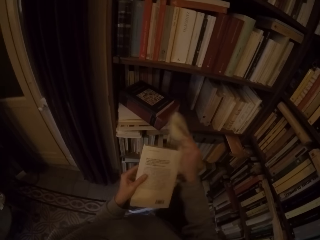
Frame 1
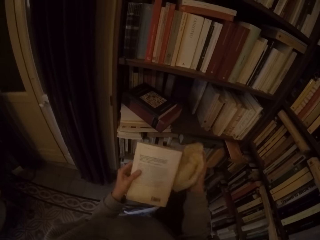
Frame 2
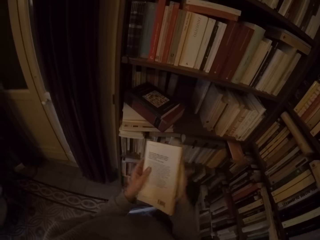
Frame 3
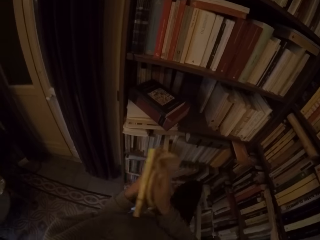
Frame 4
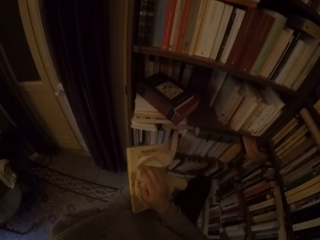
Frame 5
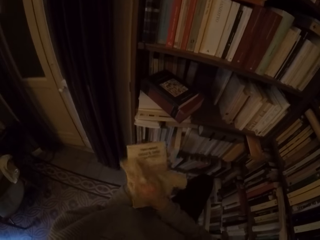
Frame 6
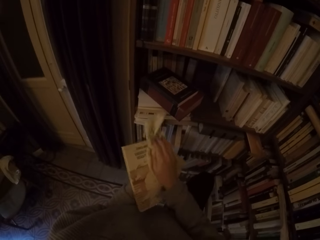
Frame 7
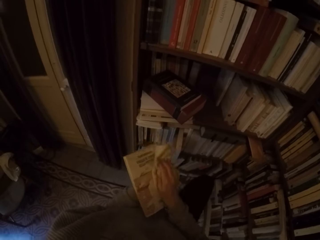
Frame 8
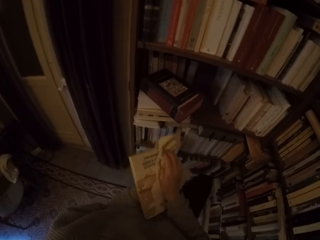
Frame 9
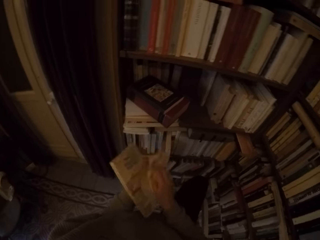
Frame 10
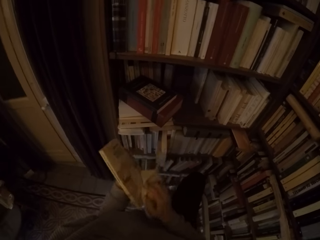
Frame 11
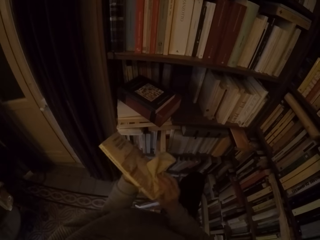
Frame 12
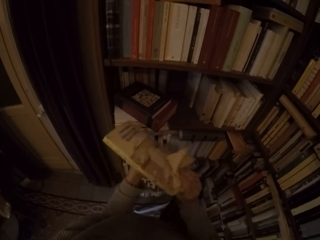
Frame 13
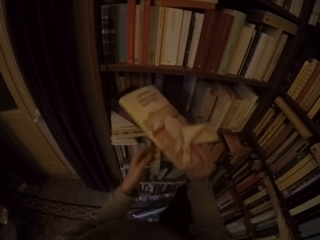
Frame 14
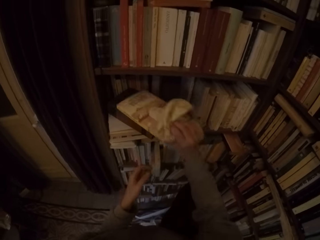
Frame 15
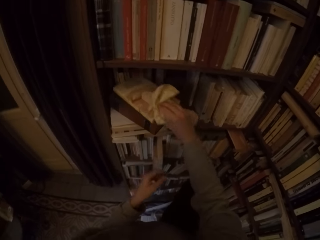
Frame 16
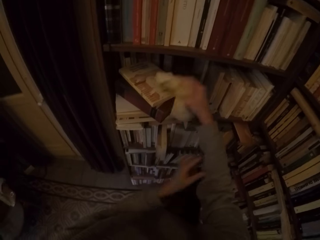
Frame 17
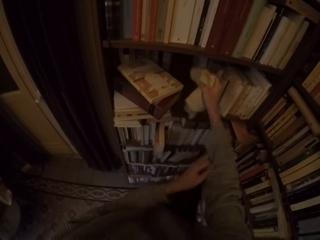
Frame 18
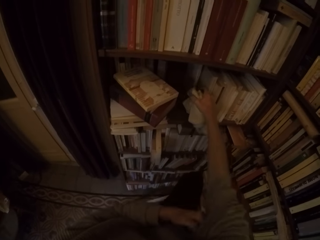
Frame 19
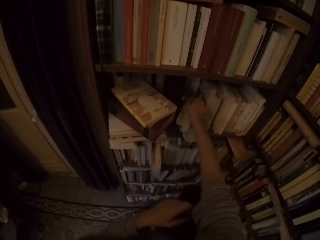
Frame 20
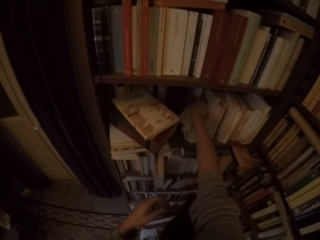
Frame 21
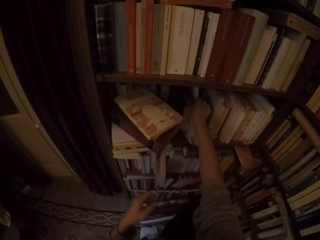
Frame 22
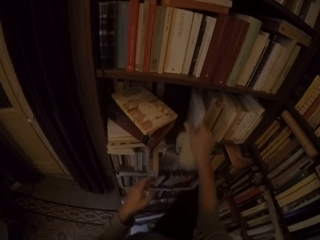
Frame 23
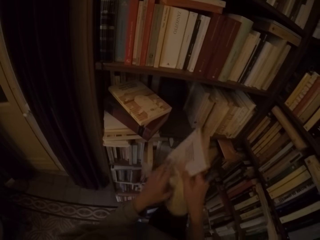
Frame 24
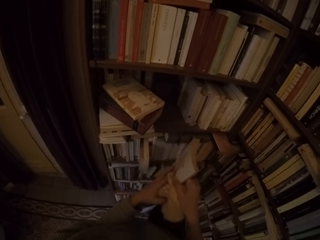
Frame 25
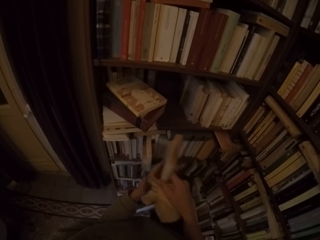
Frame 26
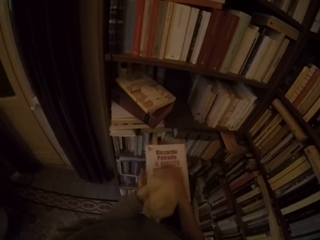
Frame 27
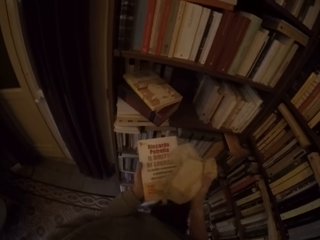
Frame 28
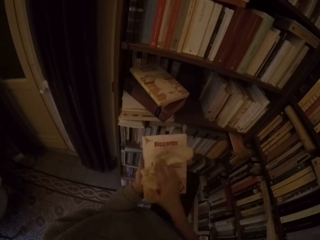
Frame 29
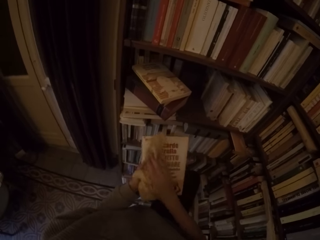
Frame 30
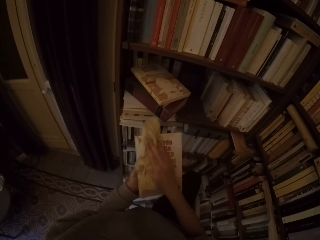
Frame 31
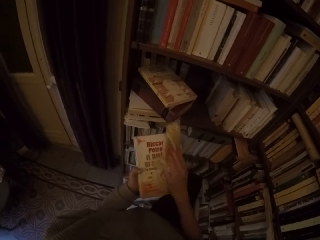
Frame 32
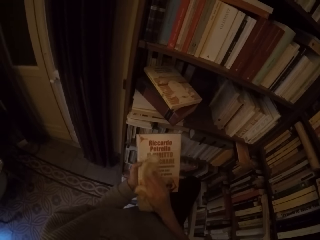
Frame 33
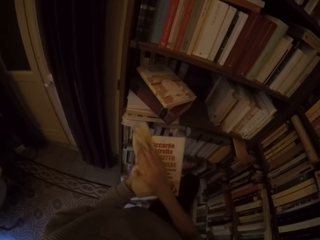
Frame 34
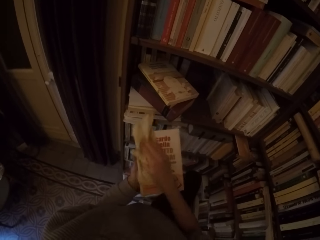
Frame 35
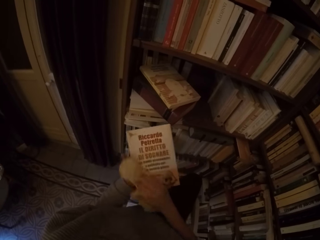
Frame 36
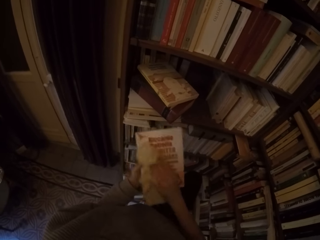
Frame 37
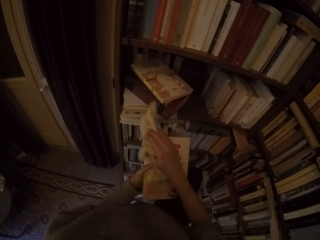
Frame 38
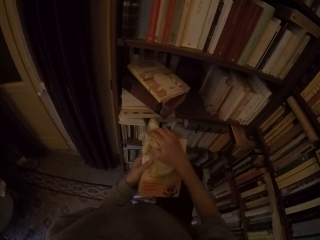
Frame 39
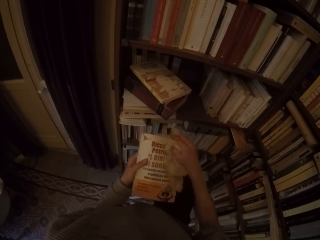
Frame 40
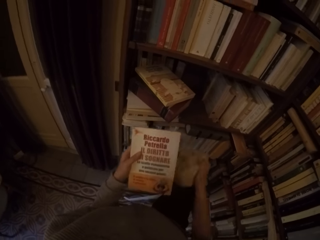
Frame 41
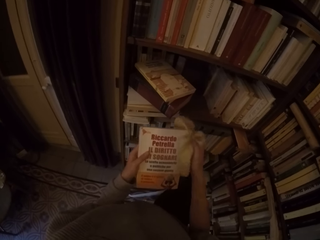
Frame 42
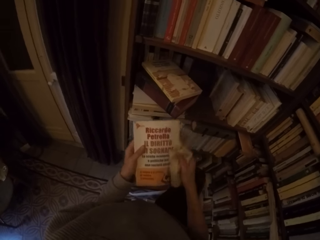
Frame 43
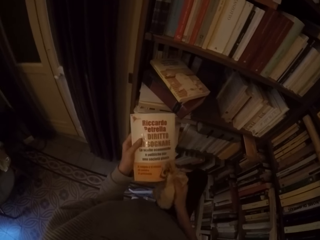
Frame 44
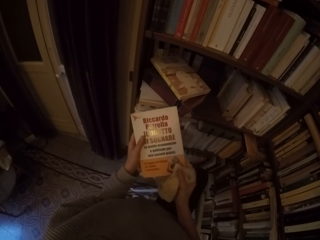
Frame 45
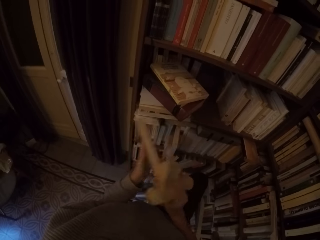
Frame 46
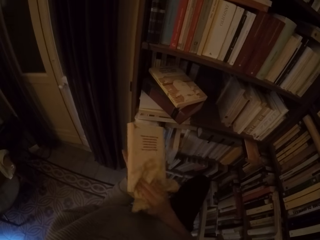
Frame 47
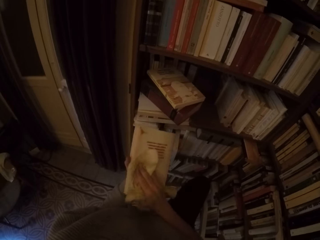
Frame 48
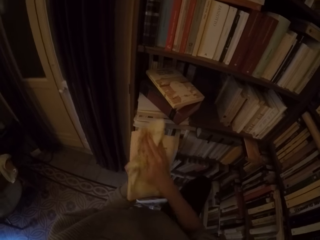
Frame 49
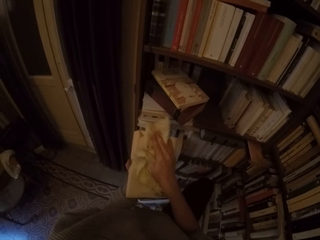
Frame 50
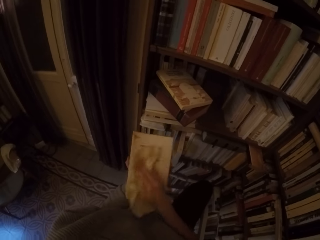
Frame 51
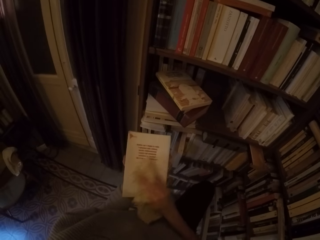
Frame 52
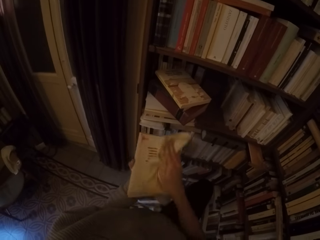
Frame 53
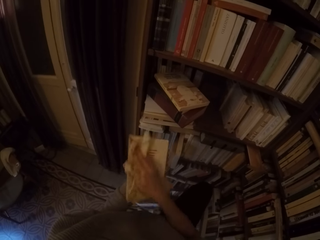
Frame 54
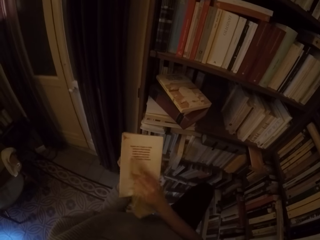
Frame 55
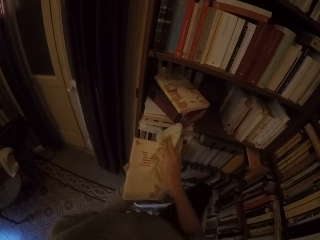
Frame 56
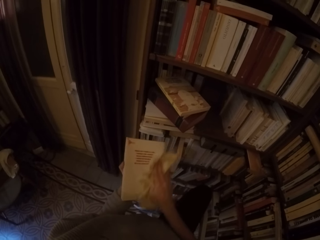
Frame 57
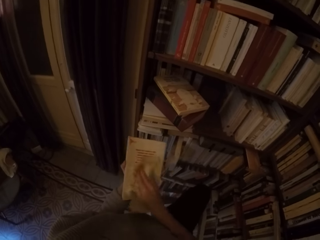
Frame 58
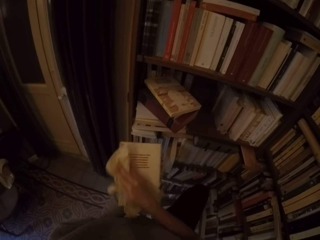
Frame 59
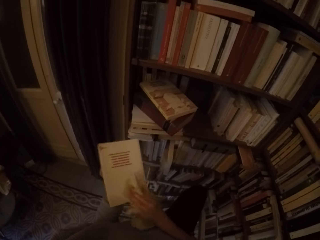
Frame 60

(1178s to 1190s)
The camera wearer turns the book around with both hands. She cleans the book with the rag with her right hand. She places the book on the stack of books with her right hand. She adjusts her right sleeve with her left hand. She picks a book from the book shelf with her right hand. She turns the book around with both hands. She cleans the book with the rag with her right hand. She turns the book around with both hands. She cleans the book with the rag with her right hand.

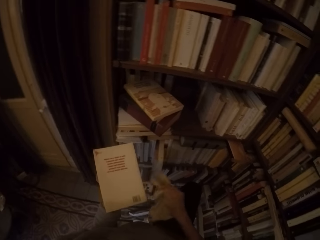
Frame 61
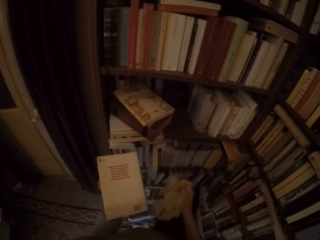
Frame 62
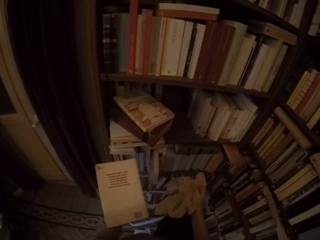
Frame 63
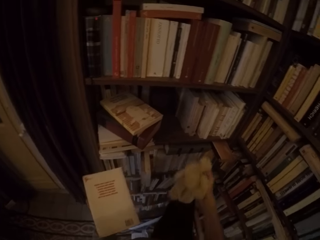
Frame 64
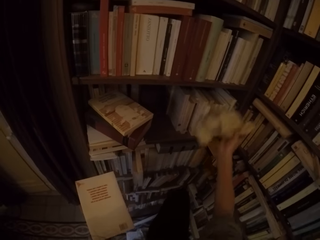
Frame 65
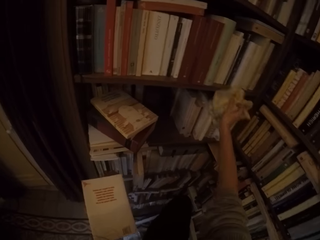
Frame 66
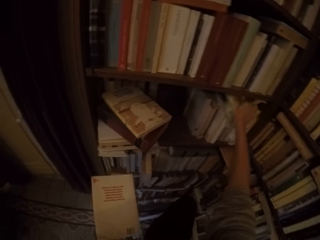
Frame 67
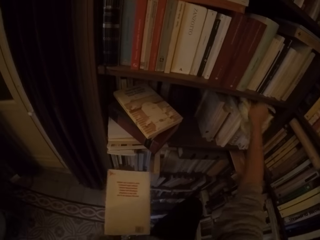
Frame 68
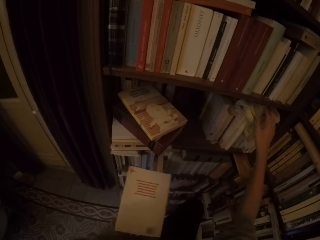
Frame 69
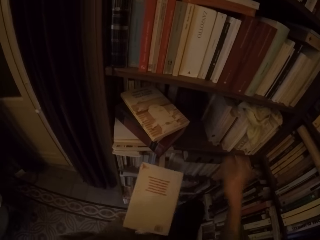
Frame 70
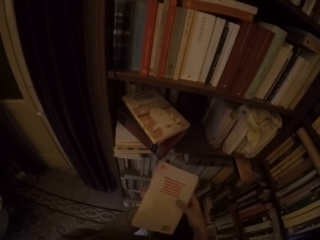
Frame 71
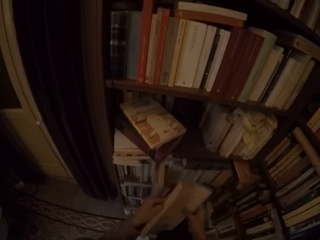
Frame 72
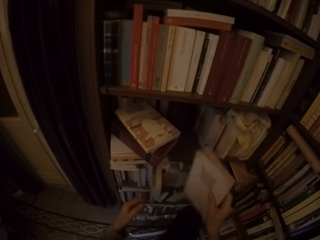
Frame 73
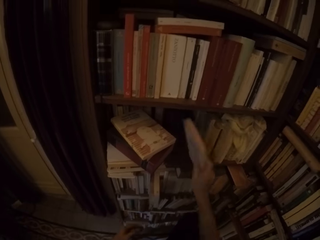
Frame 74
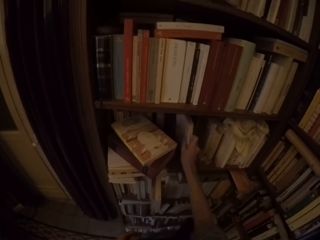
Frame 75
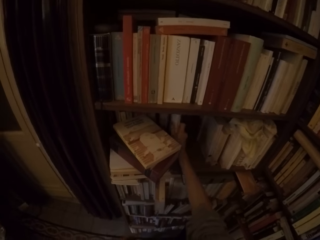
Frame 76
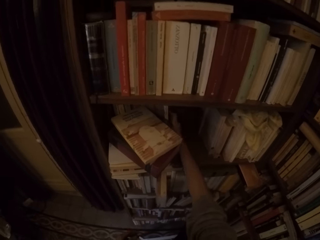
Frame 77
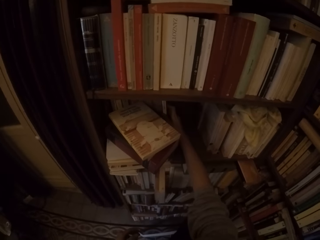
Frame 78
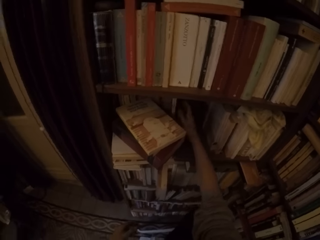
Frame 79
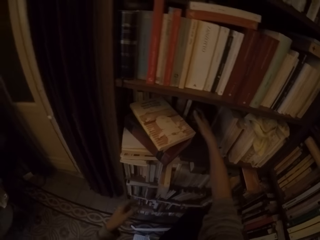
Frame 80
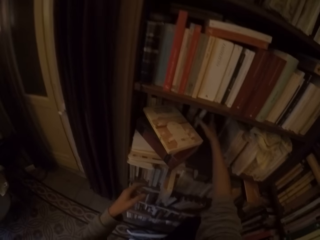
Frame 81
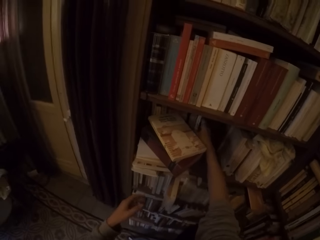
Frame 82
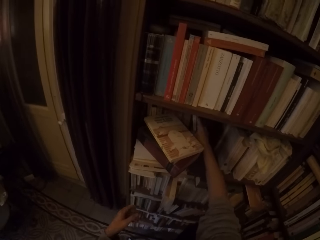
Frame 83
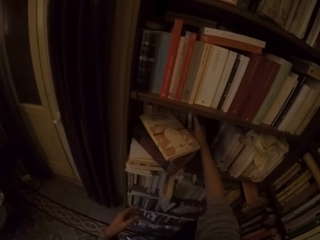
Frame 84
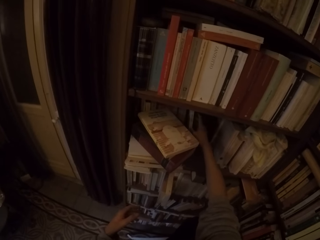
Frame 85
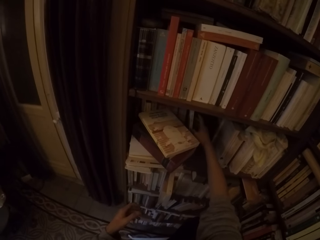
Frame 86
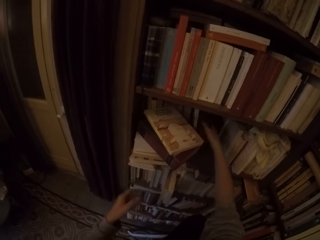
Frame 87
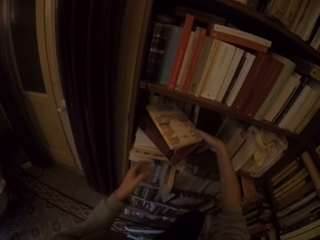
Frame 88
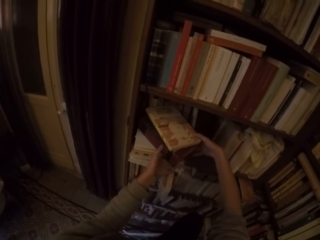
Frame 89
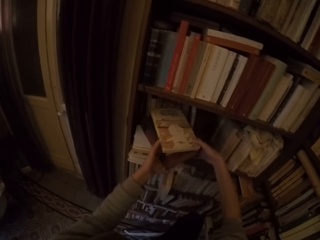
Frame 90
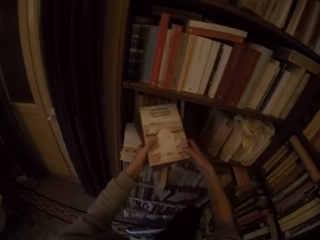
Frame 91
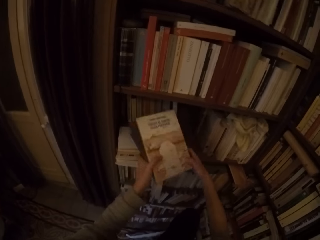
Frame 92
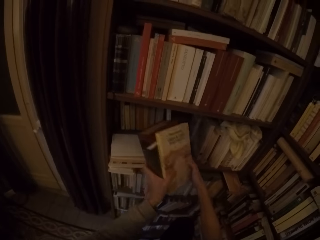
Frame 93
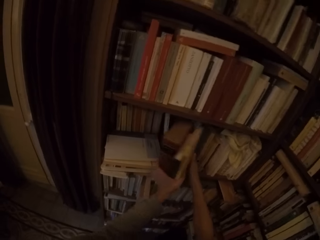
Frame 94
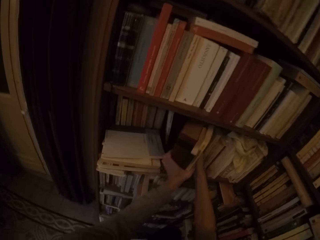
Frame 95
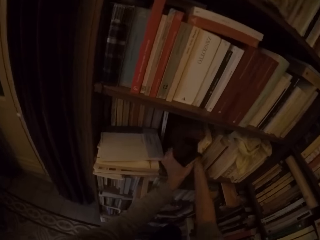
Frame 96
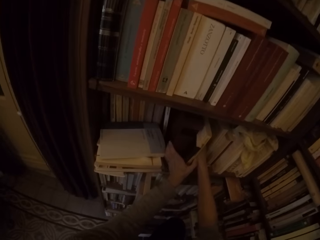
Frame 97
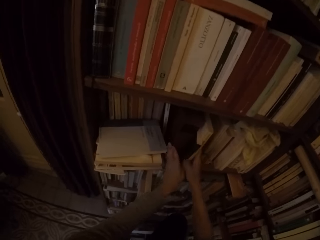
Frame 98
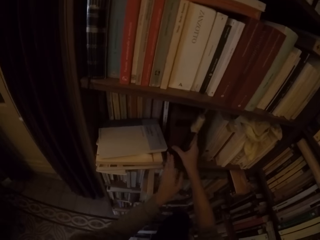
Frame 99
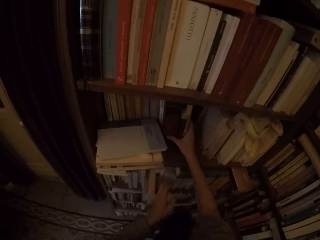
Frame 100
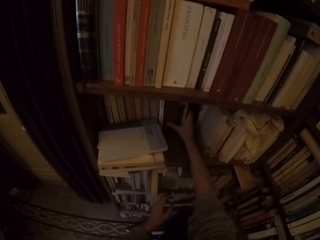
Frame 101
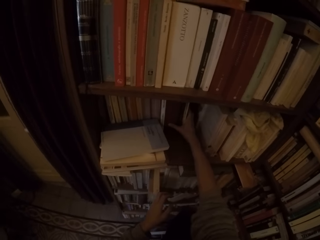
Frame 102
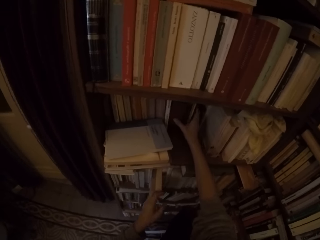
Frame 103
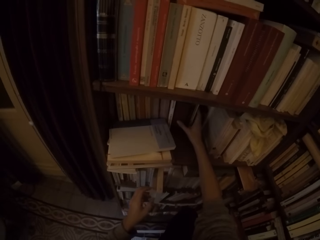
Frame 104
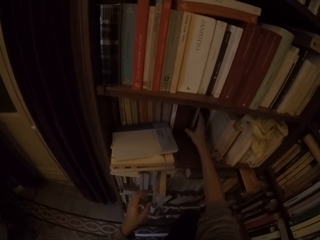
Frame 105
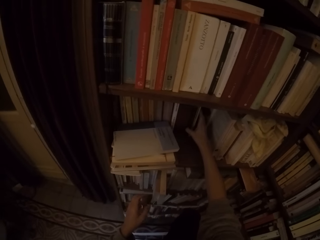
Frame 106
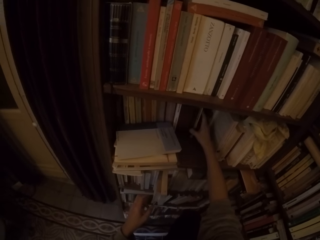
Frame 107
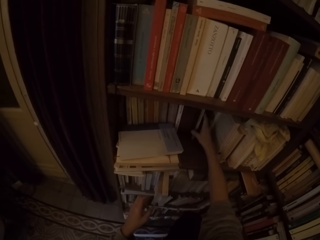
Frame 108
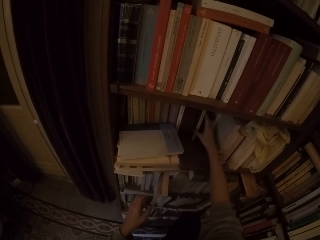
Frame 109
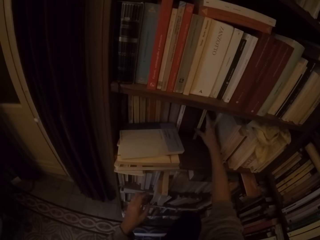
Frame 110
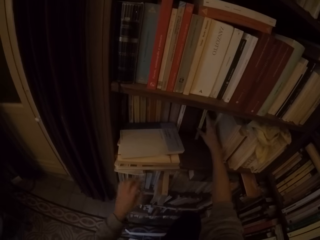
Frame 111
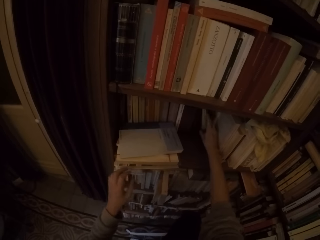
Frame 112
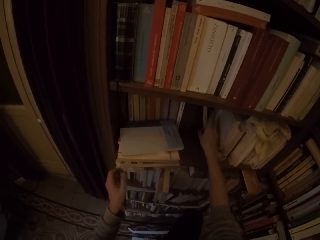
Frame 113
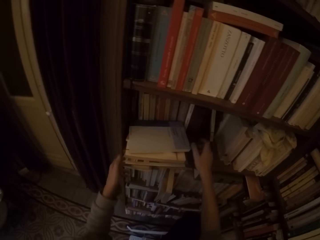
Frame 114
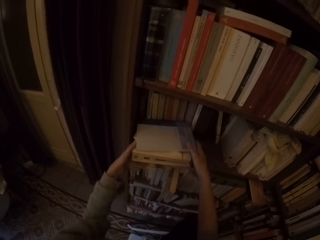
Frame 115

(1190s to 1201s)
The camera wearer drops the rag on some books with her right hand. She passes the book to her right hand. She puts the book in the book shelf with her right hand. She adjusts the book with her right hand. She carries some books from the stack of books with both hands. She picks the books from the shelf. She puts the books in the book shelf with her right hand. She puts the books in the book shelf with both hands. She pushes the books with her right hand. She adjusts the books with her right hand.
